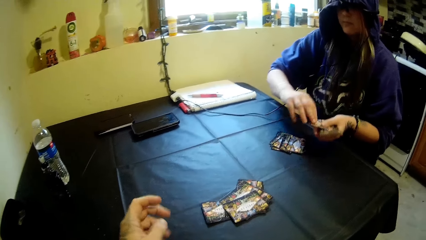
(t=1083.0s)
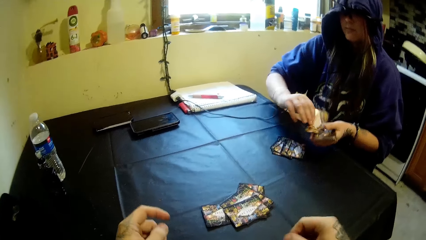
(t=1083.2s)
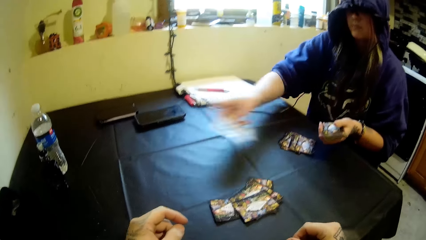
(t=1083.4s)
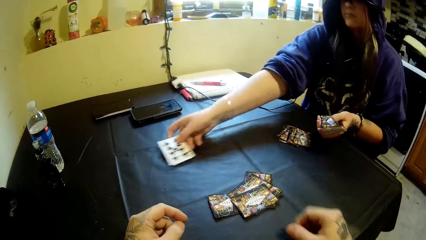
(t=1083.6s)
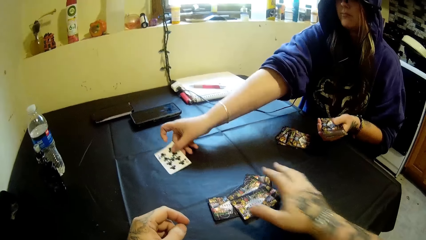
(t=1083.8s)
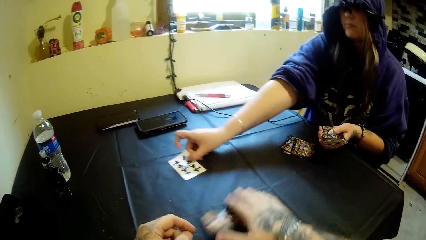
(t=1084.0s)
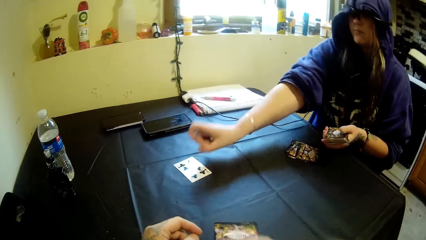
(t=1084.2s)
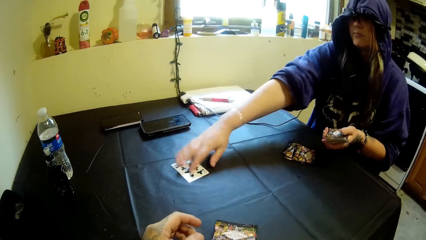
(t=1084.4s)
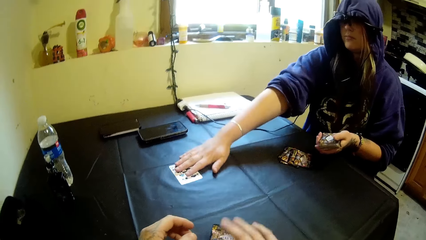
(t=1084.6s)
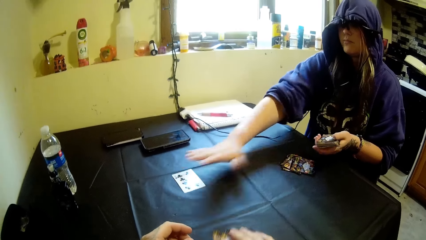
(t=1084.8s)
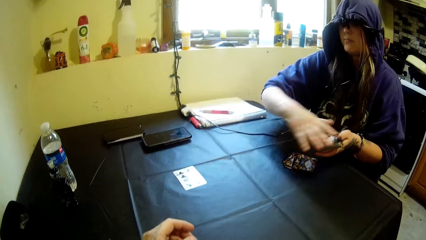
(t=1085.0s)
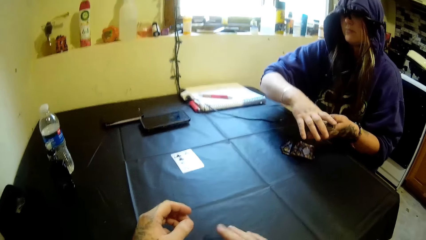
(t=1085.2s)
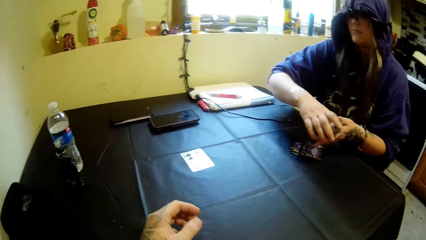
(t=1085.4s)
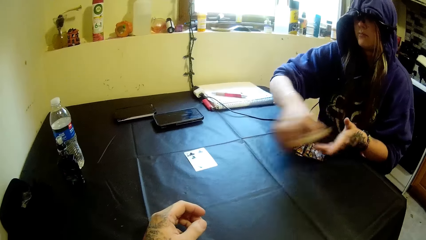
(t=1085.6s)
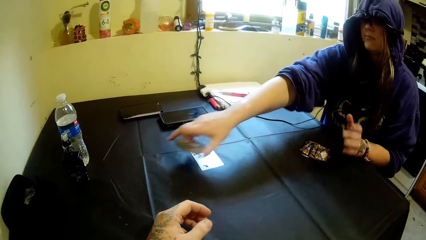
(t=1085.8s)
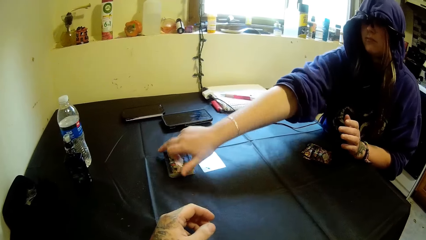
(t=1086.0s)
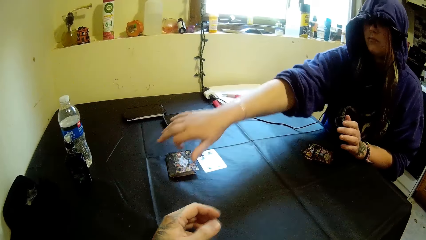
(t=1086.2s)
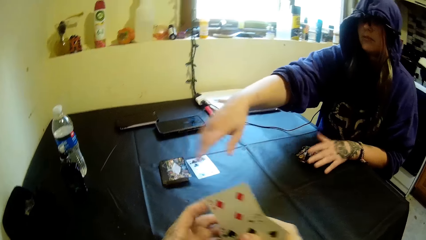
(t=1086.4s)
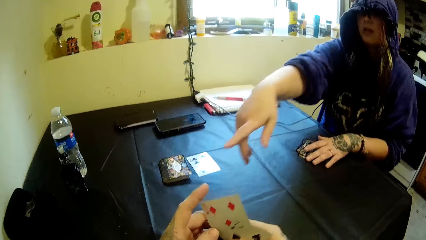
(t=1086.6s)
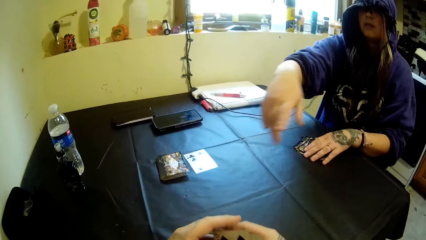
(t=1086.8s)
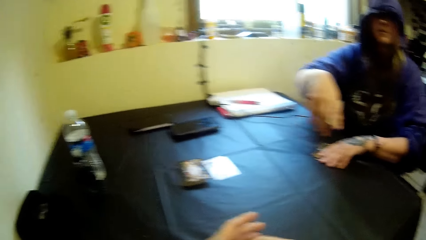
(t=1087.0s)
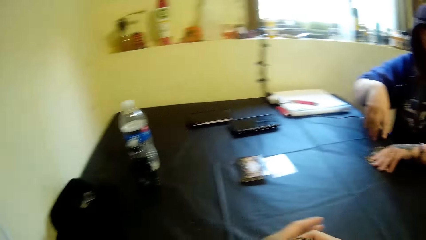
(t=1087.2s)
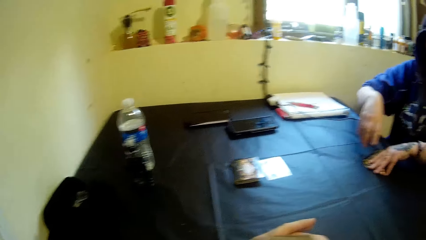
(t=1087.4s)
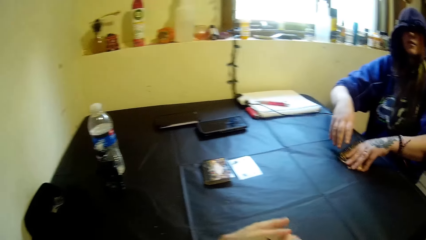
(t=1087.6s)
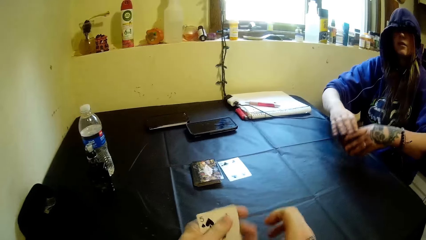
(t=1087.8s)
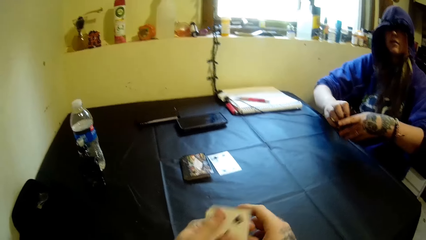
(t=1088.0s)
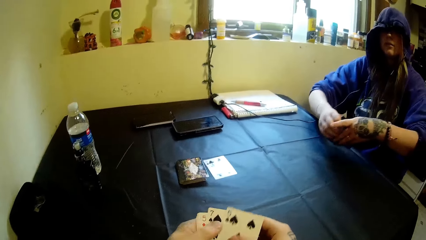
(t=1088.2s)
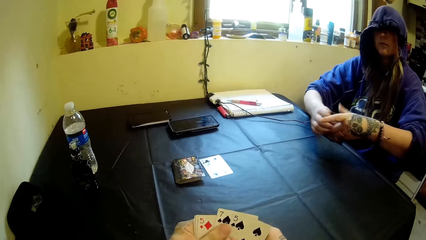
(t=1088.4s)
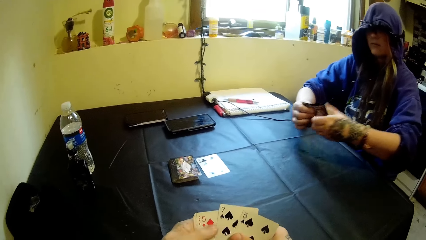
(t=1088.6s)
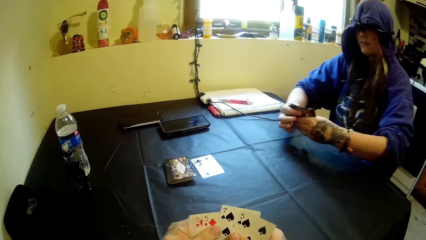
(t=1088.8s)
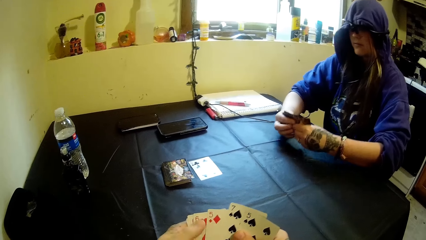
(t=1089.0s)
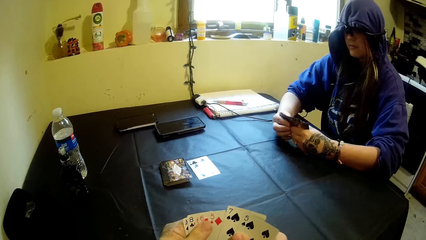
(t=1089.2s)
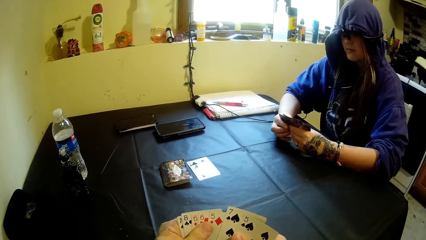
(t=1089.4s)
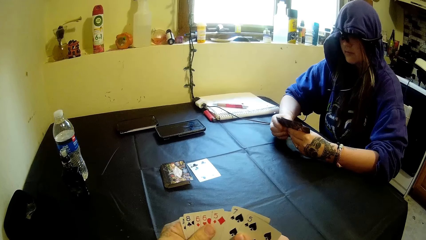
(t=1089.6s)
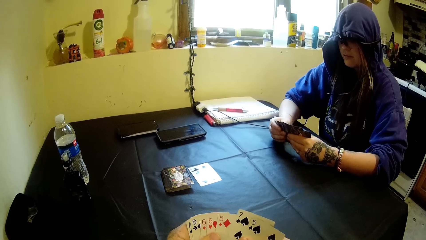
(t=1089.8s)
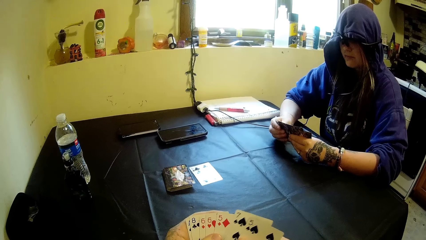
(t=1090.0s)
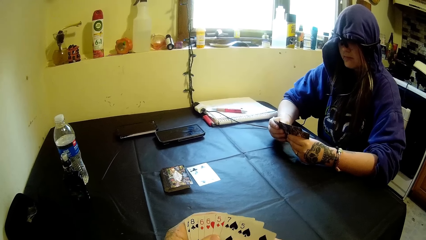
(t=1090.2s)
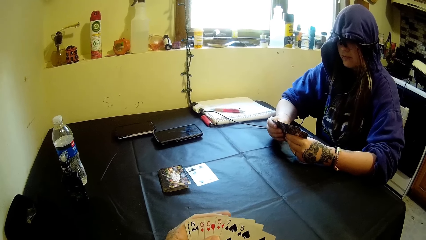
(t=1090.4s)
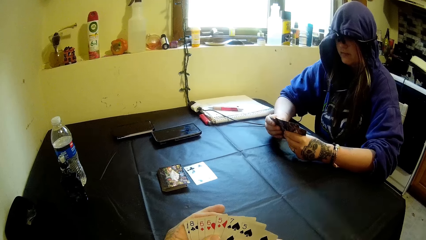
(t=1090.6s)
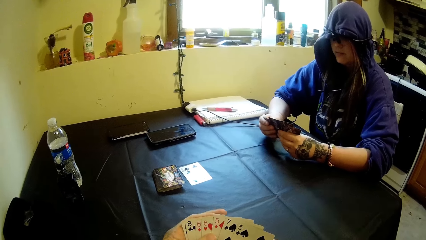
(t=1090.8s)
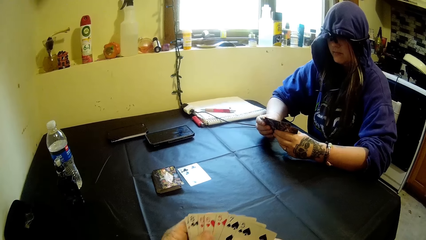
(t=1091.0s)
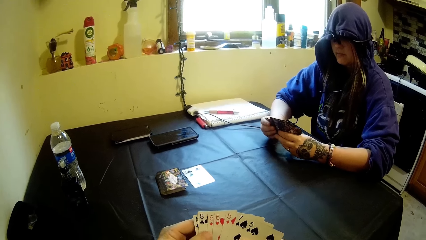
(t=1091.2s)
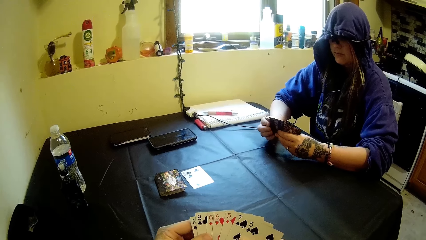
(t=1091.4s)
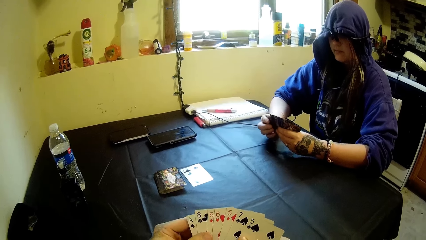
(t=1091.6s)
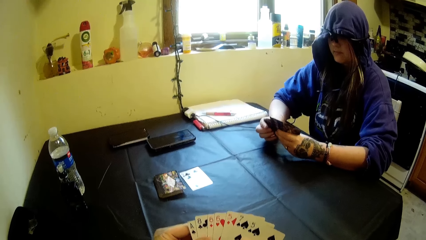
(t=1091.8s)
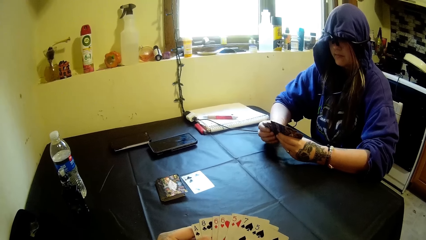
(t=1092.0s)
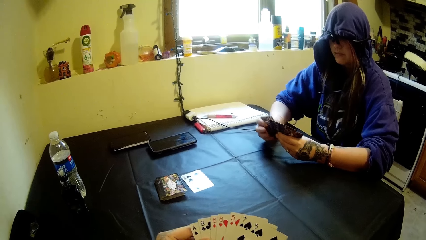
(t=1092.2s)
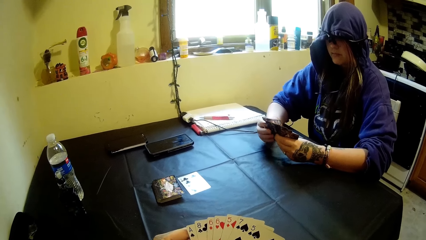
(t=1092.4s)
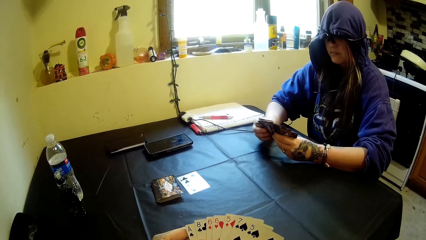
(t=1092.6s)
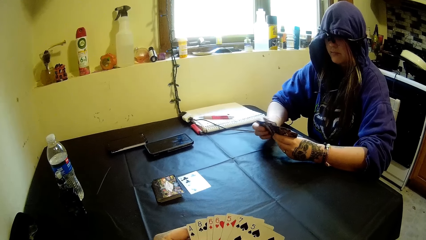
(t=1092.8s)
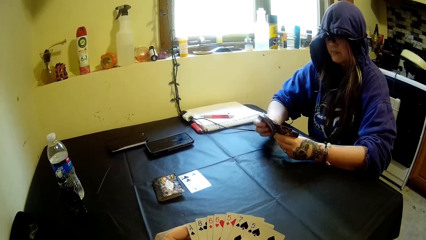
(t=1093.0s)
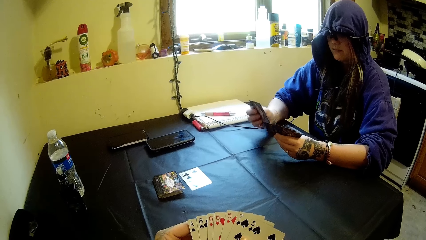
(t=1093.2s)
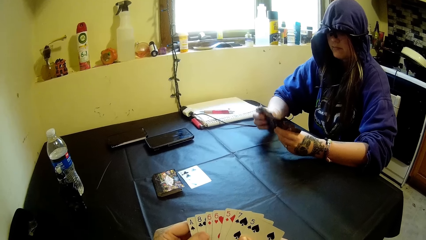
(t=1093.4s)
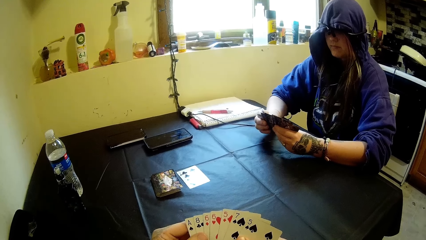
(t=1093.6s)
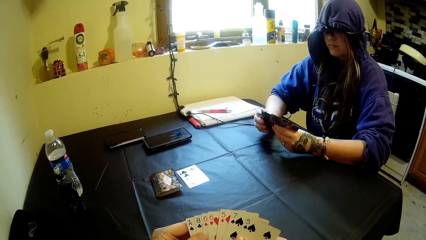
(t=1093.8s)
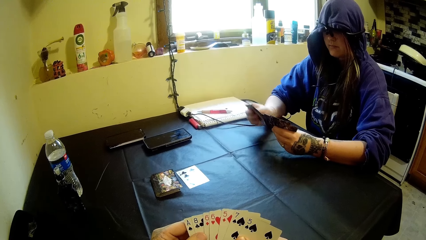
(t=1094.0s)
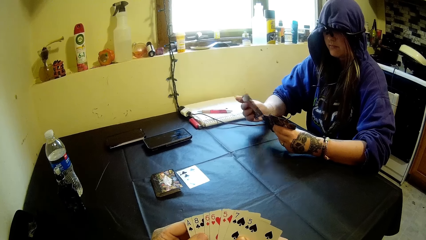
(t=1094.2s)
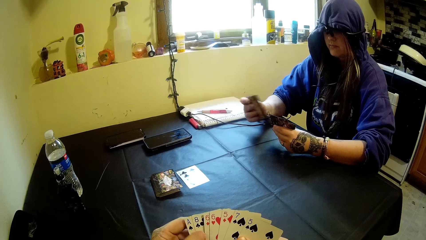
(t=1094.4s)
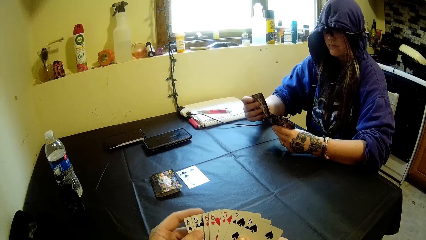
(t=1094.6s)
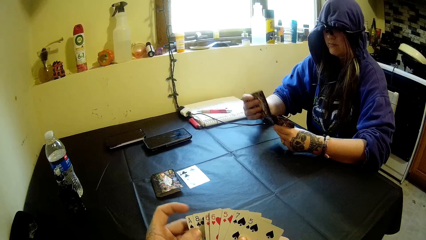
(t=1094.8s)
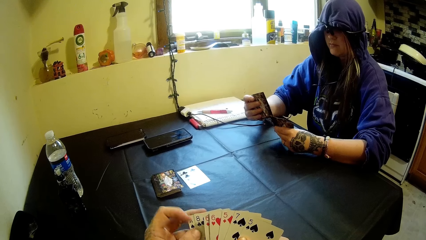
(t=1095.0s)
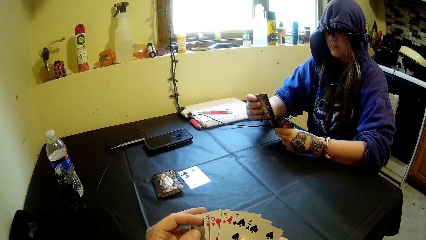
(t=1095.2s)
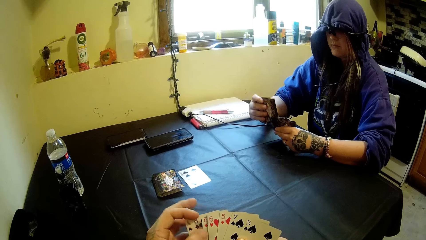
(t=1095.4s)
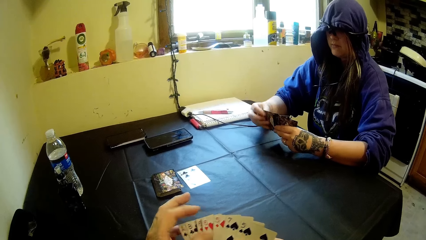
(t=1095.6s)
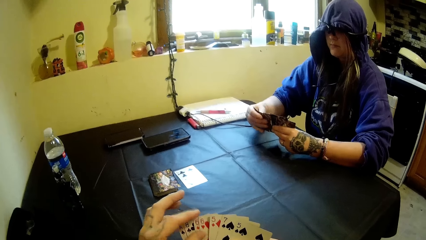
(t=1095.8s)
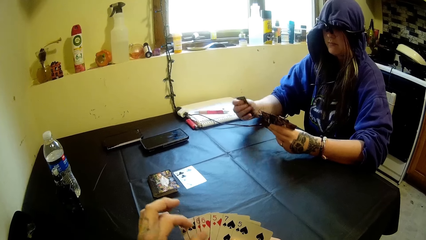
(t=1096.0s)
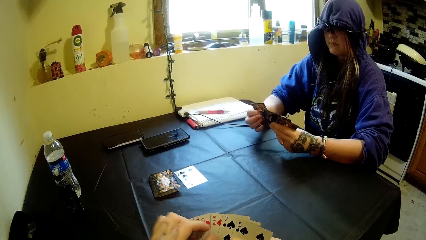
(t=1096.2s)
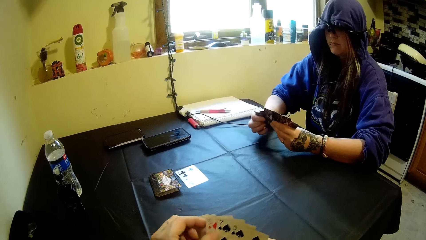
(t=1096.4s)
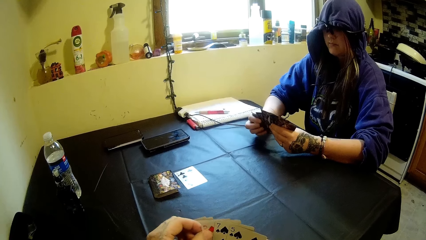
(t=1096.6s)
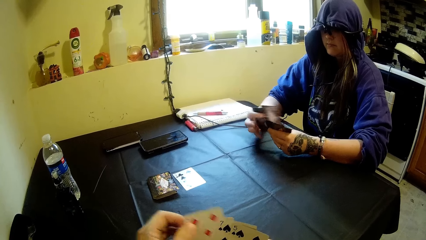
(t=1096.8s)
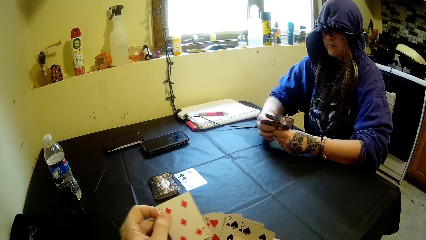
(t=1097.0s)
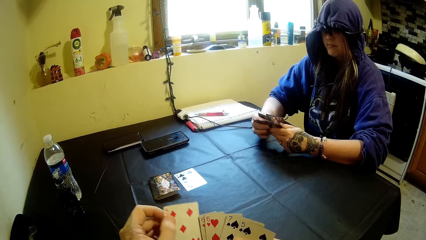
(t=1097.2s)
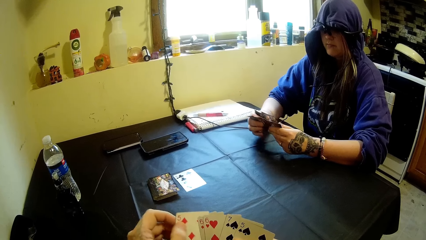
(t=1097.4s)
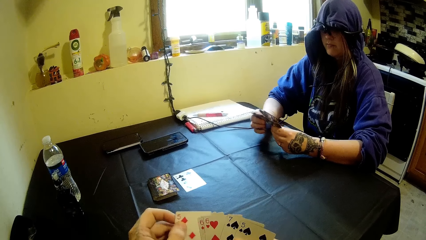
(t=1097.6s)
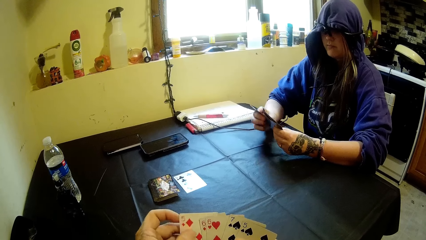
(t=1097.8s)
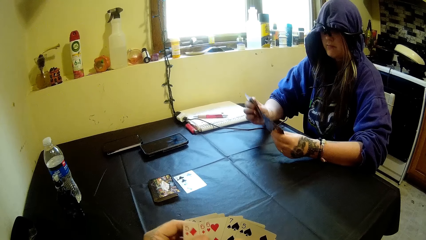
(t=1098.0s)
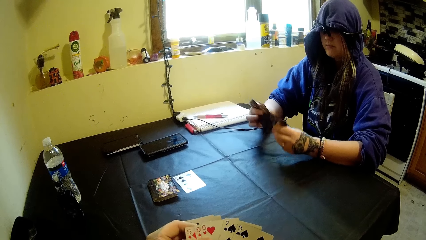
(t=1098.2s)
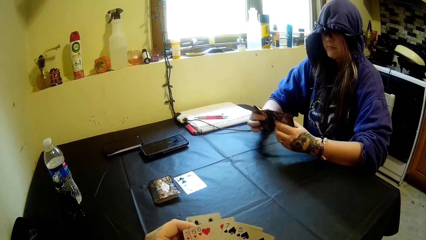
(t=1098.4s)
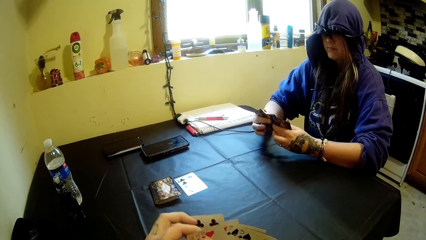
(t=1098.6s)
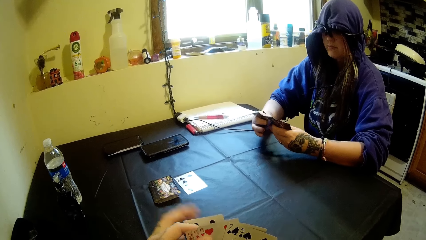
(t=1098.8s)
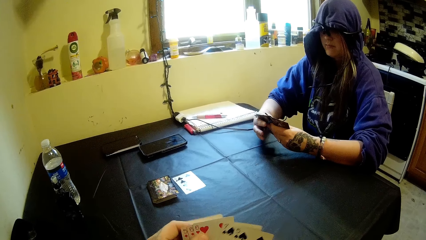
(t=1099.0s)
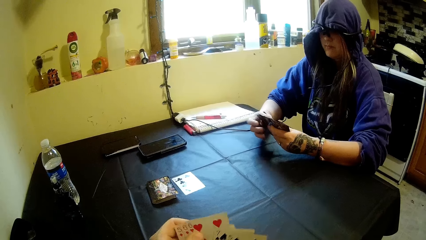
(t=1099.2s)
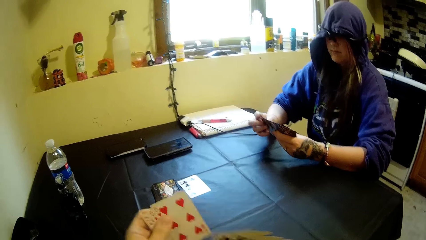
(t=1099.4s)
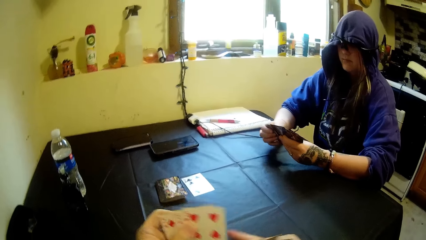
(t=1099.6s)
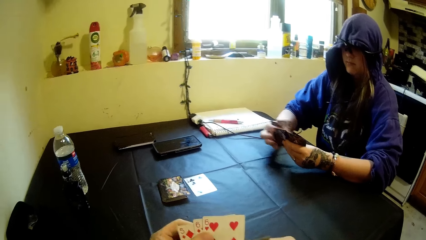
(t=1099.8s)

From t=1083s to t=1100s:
The camera wearer takes his cards off the table. A woman drops the card on the table and places the card on the table. The camera wearer drags the cards on the table. The woman drops the stack of cards on the table, takes her cards off the table, and shuffles her cards. The camera wearer shuffles his cards. He selects the card. The woman selects the card. The camera wearer shuffles the cards in his hands. He counts the cards. A man counts the cards. The camera wearer counts the cards. The man turns the cards.
